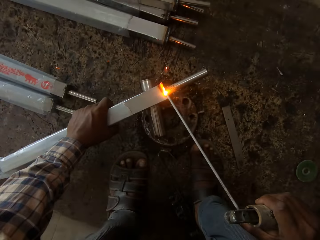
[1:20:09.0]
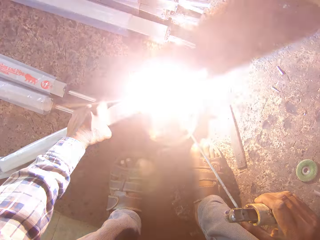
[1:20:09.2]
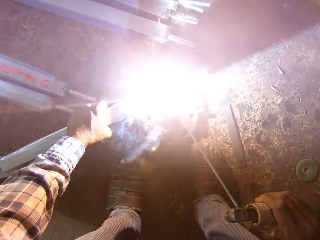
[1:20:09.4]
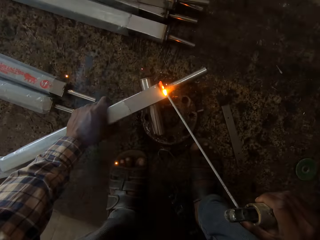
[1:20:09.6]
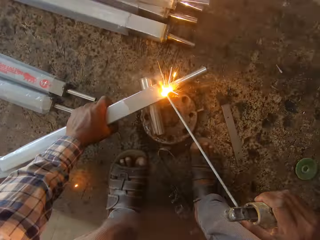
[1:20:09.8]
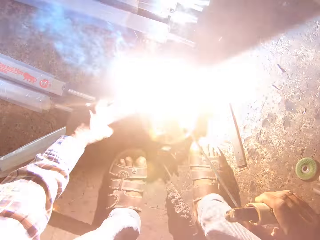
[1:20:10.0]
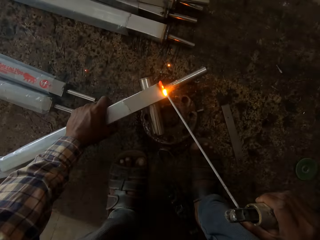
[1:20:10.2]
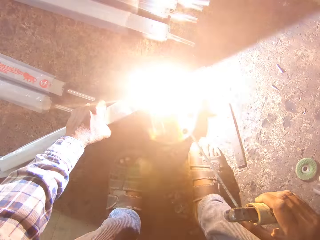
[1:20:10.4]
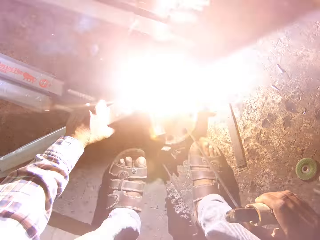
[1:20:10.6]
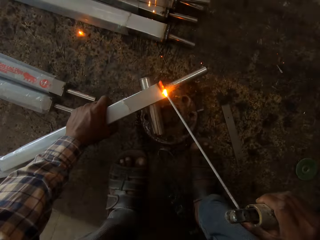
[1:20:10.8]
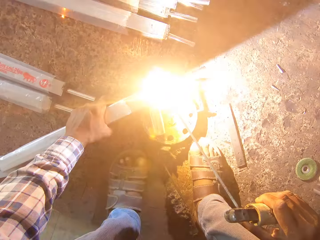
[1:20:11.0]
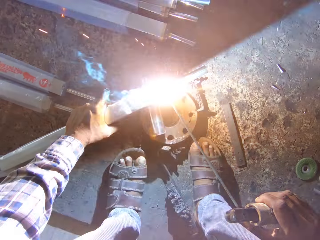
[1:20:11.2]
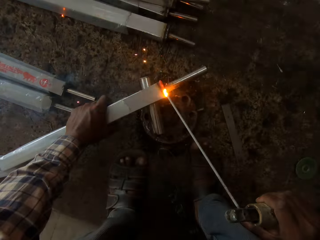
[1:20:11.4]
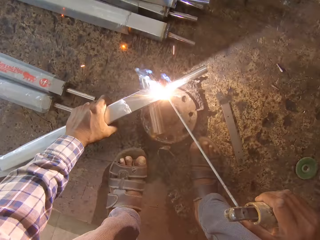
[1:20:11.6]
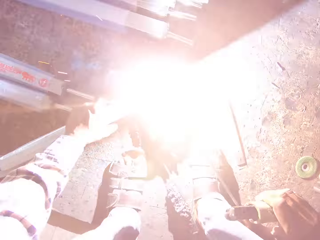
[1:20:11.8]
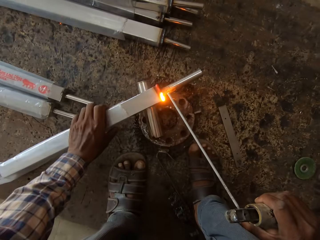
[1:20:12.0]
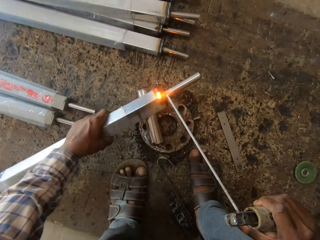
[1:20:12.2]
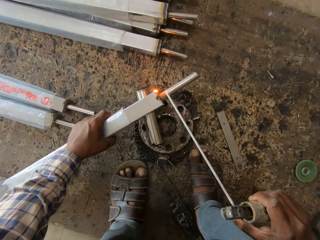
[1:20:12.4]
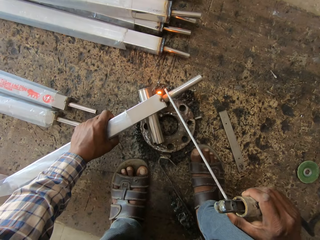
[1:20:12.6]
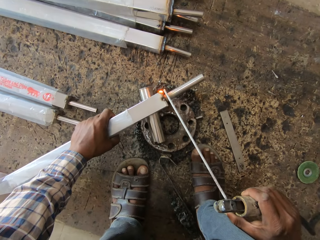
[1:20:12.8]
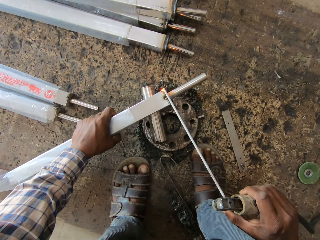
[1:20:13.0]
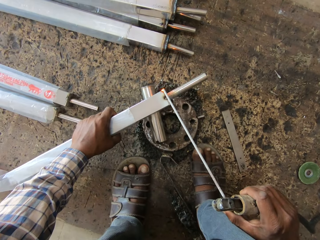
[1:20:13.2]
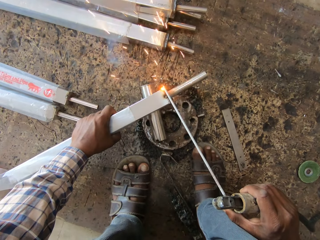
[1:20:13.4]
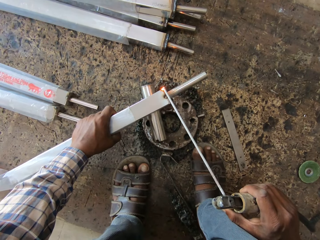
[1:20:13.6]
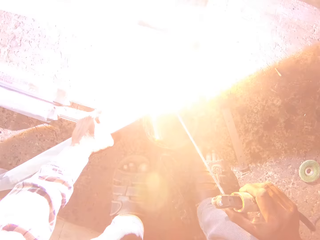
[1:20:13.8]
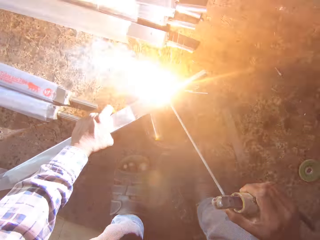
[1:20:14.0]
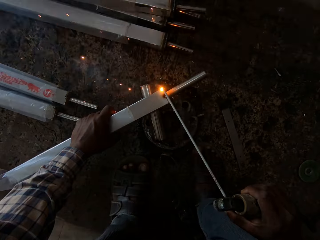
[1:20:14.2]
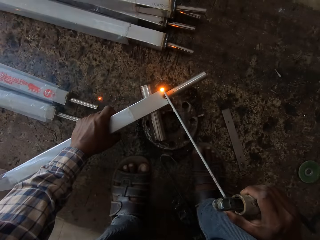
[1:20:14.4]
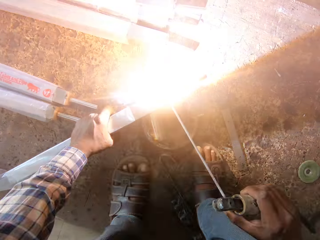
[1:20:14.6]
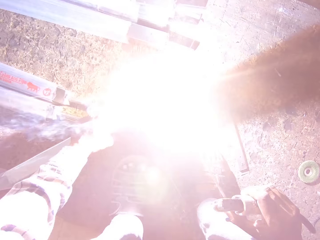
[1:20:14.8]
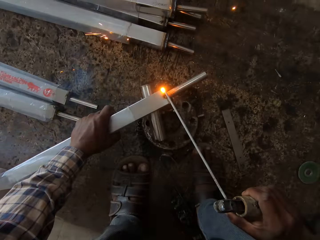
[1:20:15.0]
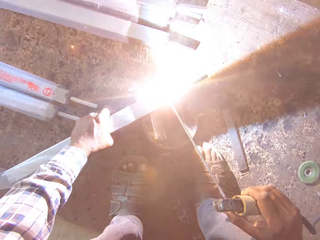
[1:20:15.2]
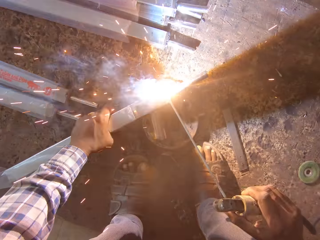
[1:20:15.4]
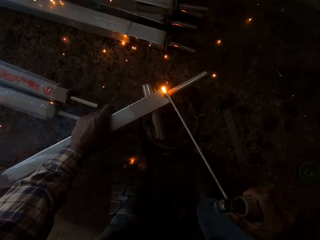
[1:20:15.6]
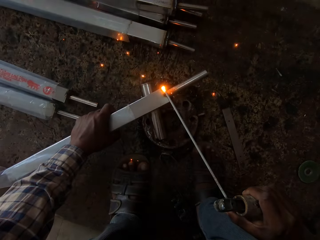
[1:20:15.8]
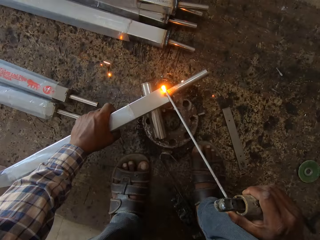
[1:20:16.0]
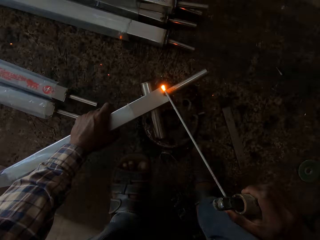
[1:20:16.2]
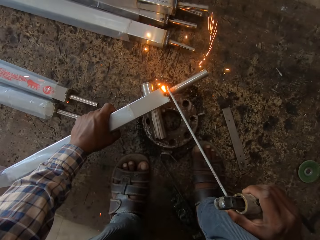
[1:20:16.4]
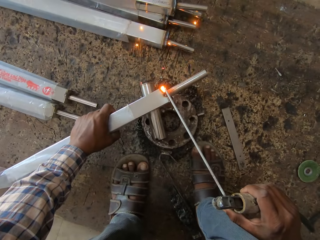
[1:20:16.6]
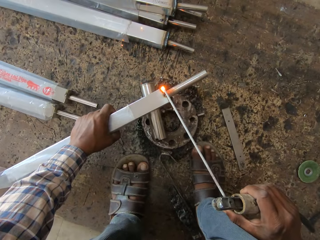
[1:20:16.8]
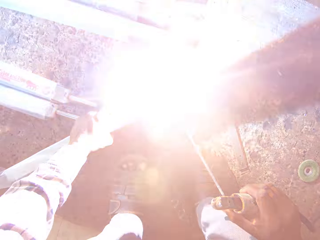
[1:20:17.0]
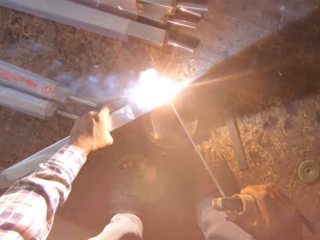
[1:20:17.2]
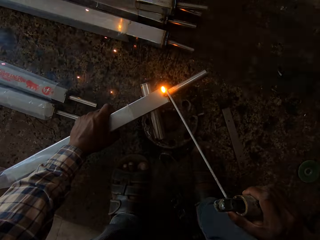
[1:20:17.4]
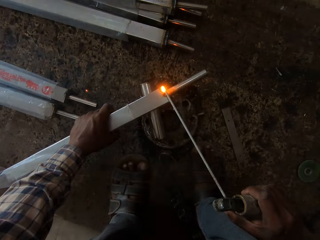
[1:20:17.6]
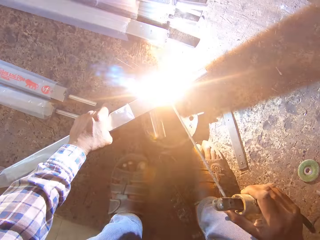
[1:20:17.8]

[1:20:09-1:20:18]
The camera wearer turns the square steel rod in his left hand on the rim. He welds the square steel rod in his left hand on the rim with the electrode on the electrode holder in his right hand.

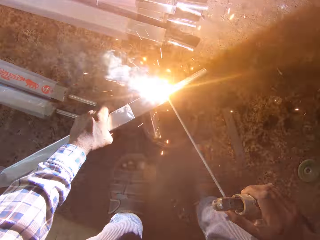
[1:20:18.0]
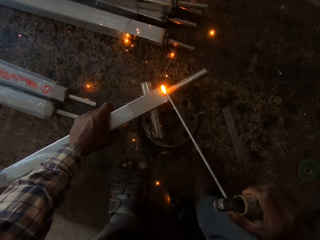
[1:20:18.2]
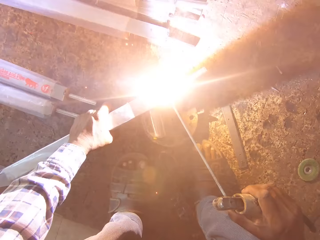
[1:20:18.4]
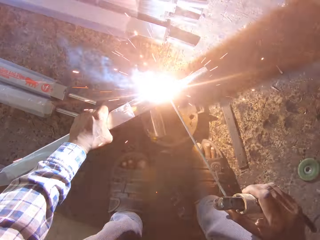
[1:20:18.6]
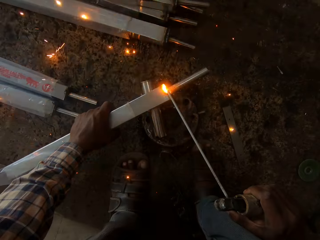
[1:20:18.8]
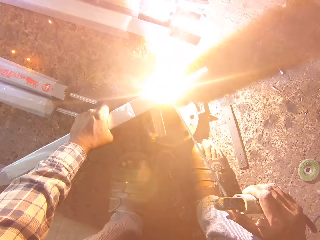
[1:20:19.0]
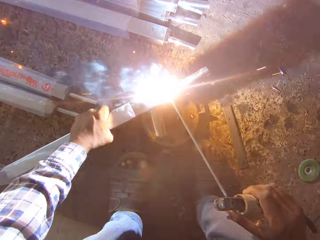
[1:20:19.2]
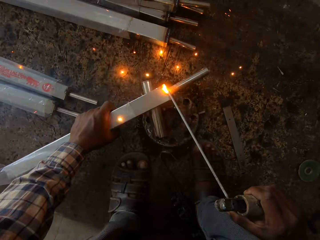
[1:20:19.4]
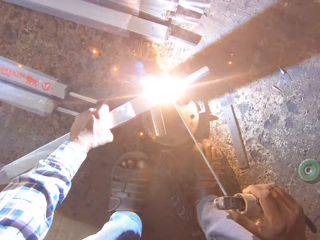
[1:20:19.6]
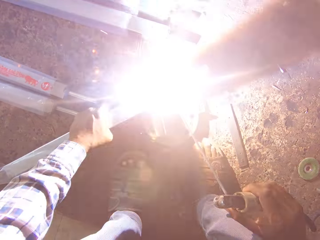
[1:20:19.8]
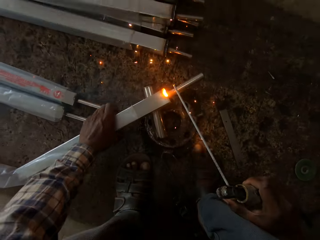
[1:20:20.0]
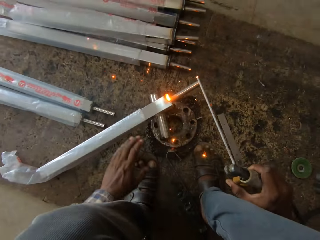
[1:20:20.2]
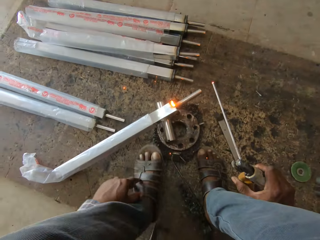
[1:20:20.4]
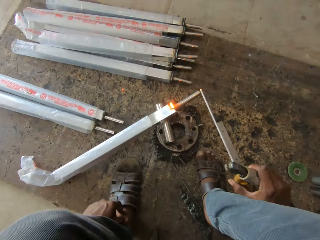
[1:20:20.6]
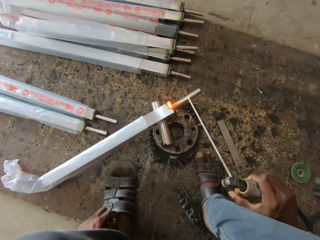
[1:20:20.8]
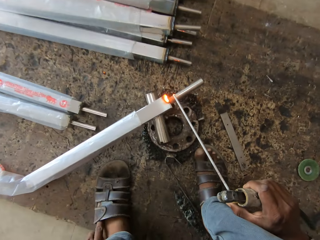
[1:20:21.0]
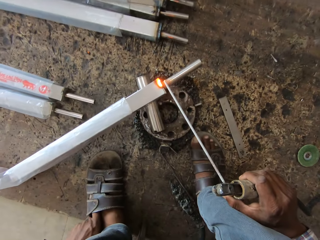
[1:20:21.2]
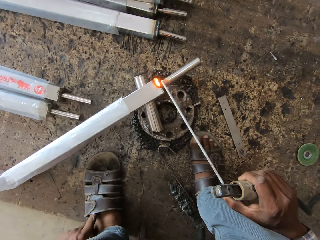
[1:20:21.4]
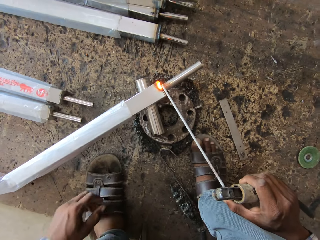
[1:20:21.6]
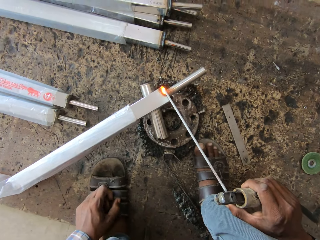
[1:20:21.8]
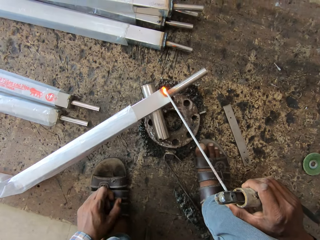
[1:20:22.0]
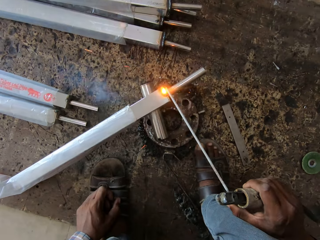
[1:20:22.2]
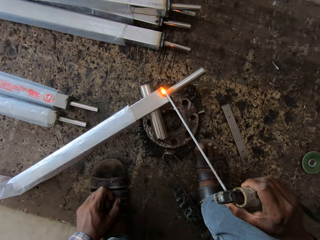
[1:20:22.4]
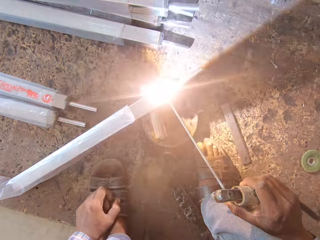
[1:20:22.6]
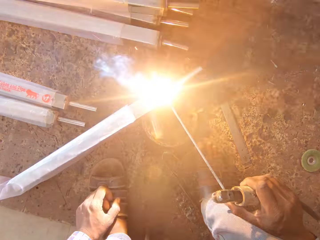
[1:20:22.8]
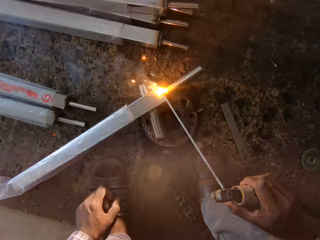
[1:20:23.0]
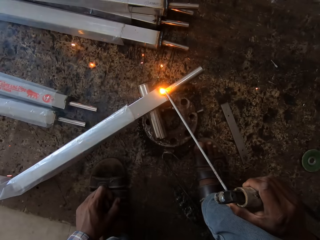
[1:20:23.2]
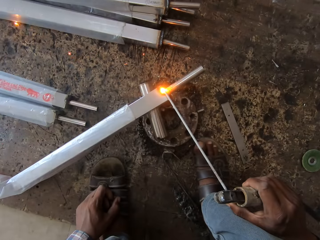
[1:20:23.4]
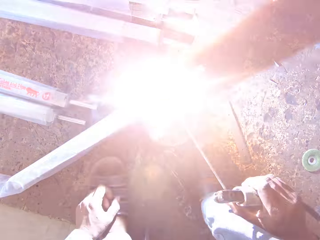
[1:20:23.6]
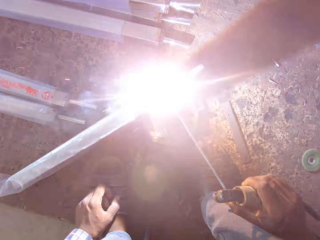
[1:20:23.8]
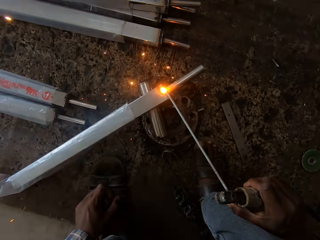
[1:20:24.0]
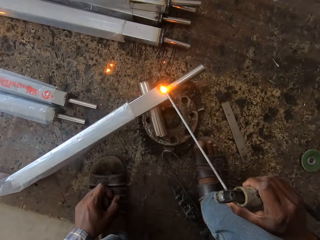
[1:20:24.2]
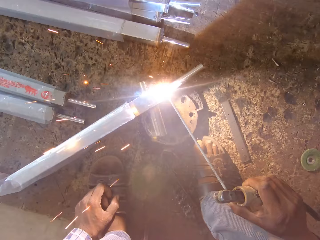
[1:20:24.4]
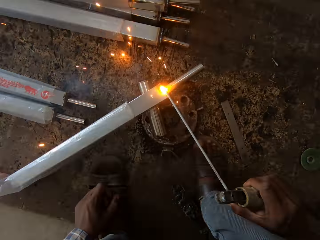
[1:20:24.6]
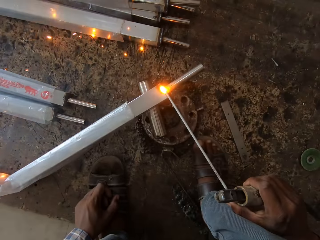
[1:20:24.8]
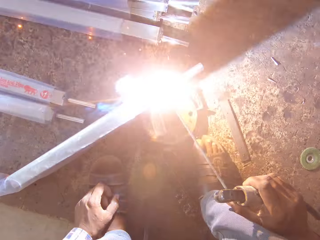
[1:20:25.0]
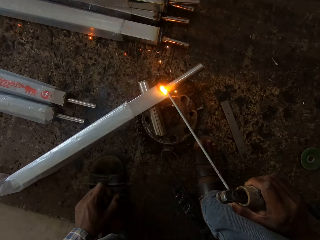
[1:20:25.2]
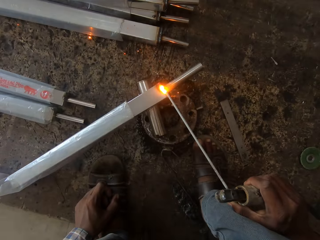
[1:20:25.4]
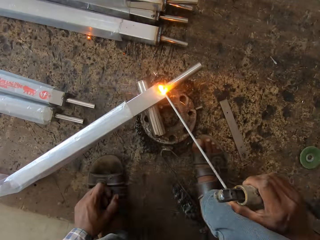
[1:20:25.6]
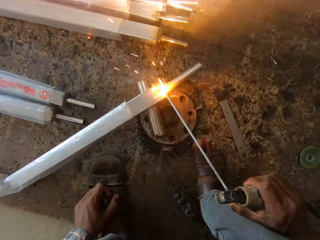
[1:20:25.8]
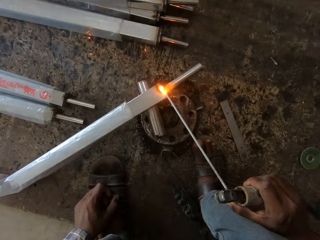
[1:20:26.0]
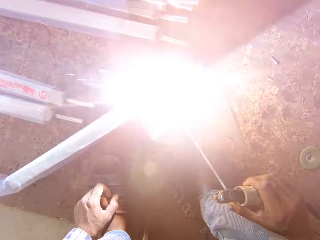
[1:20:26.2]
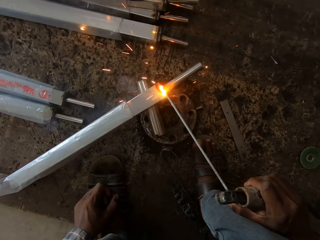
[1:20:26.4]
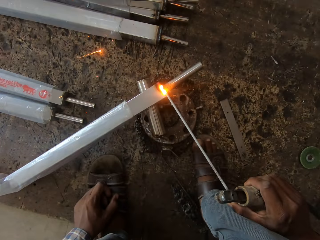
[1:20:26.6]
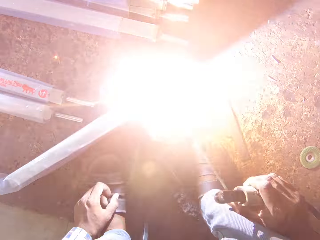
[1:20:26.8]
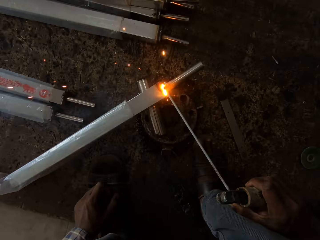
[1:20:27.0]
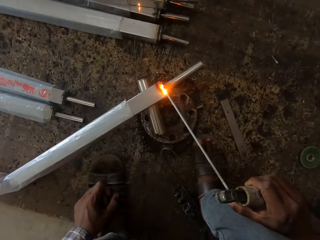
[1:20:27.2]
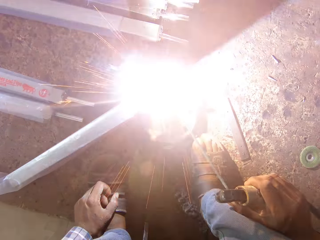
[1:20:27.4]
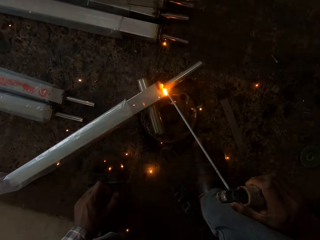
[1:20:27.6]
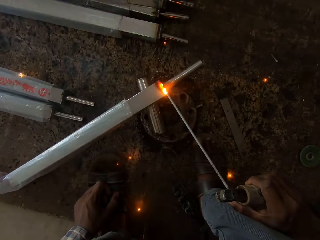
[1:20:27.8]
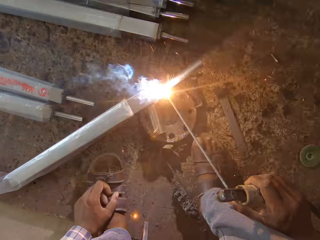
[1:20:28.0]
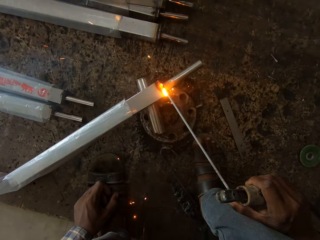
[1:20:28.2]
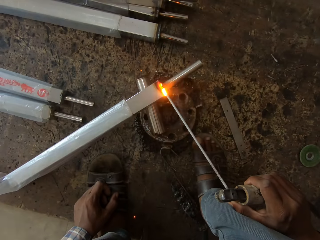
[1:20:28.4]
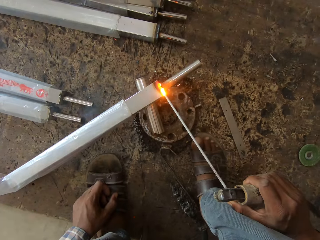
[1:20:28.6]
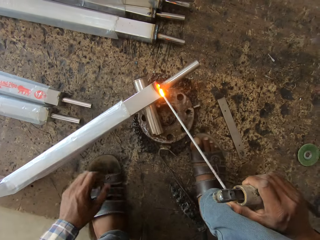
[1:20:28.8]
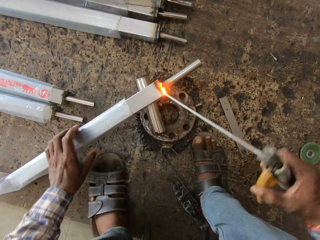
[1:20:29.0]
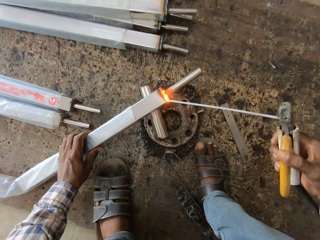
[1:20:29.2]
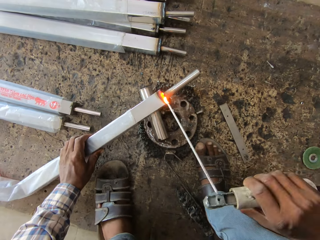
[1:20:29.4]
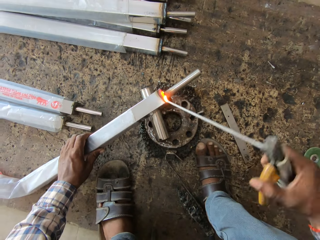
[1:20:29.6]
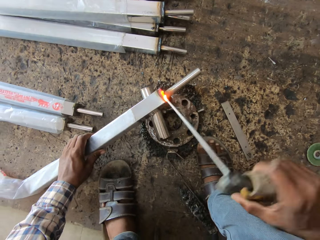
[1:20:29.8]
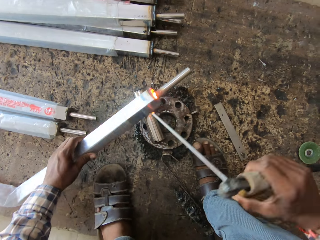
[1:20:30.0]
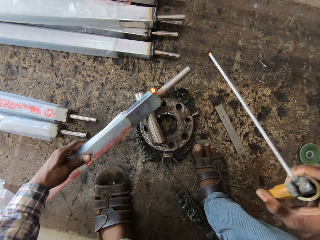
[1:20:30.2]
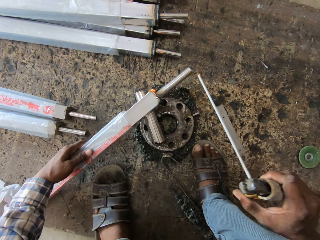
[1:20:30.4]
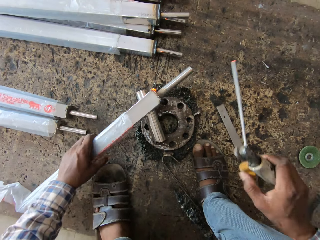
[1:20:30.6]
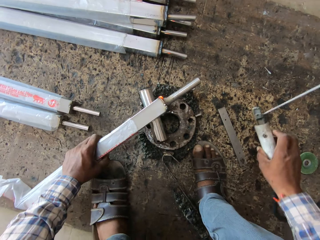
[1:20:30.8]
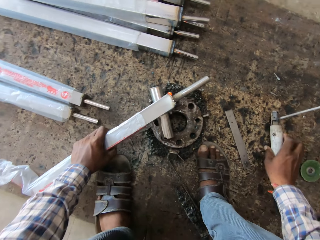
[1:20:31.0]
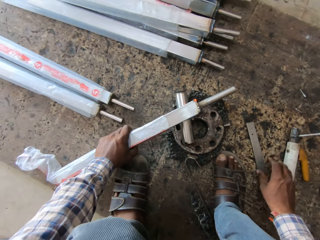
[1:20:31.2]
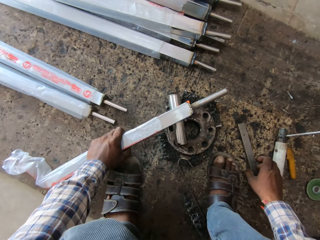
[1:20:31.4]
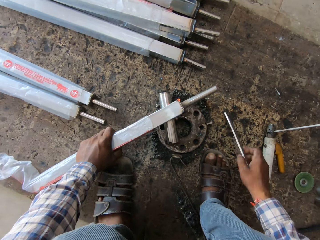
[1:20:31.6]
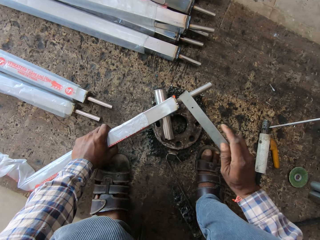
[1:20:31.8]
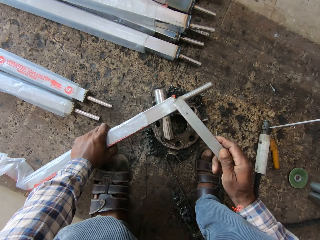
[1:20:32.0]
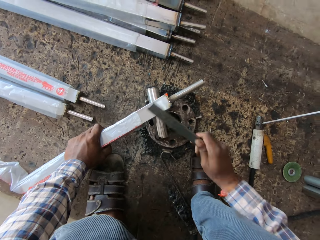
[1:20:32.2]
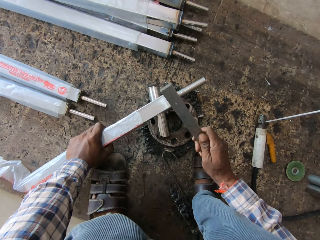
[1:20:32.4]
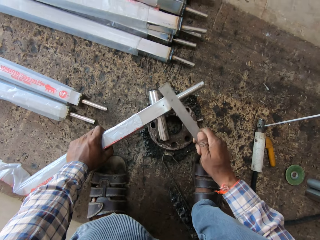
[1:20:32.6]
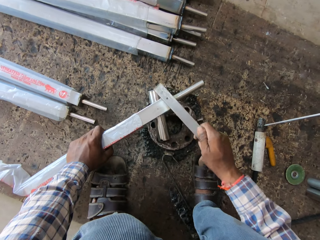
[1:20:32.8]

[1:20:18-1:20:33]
The camera wearer adjusts his left leg on the board with his left hand. He moves the shoes. He rests his left hand on his left leg. He welds the square steel rod in his left hand on the rim with the electrode on the electrode holder in his right hand. He holds the square steel rod to the rim with his left hand. He pulls the electrode on the electrode holder in his right hand from the square steel rod in his left hand. He turns the square steel rod in his left hand on the rim. He places the electrode holder on the board with his right hand. He picks the steel rule from the board with his right hand. He beats the square steel rod in his left hand on the rim with the steel rule in his right hand.
